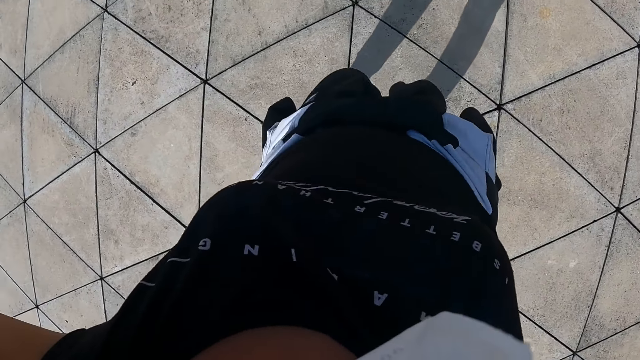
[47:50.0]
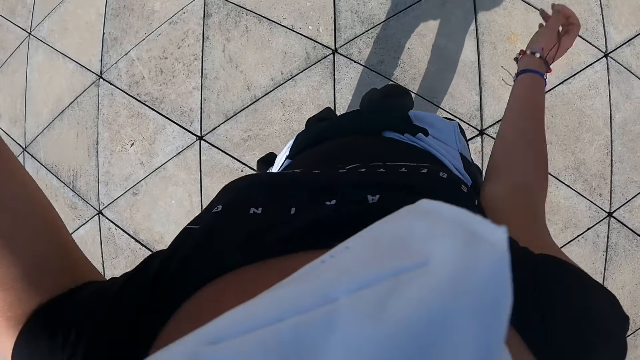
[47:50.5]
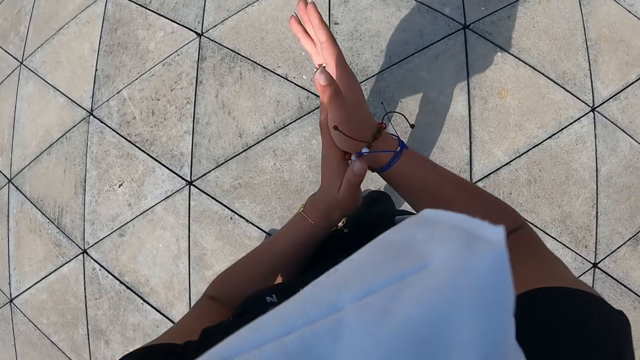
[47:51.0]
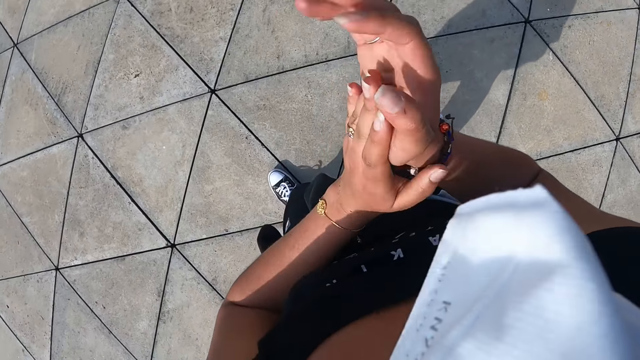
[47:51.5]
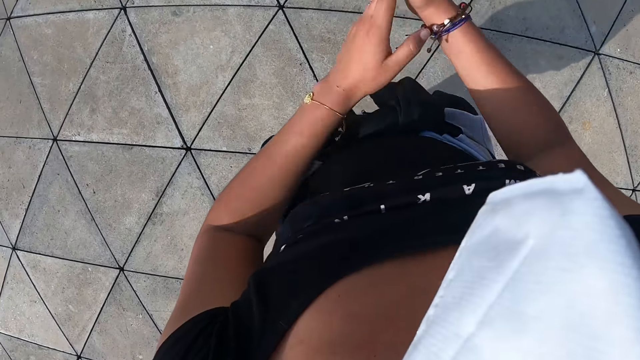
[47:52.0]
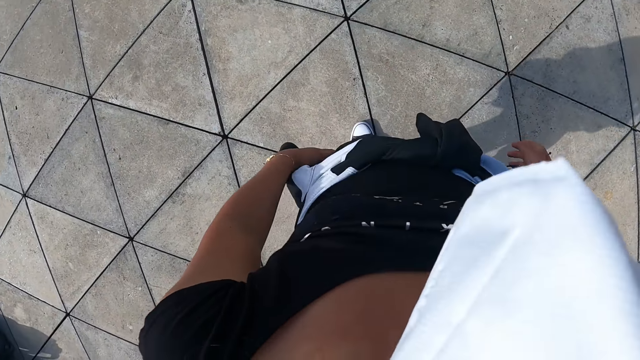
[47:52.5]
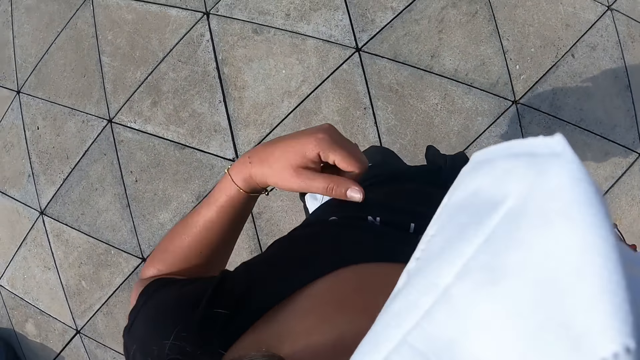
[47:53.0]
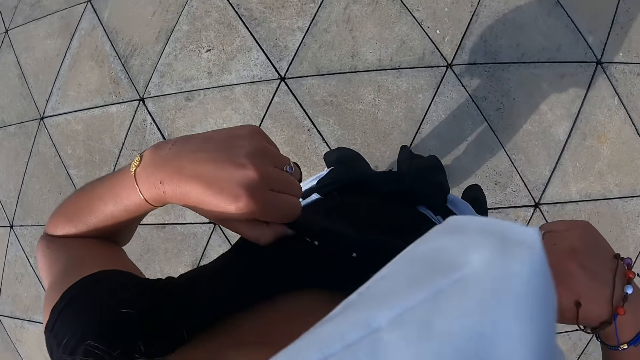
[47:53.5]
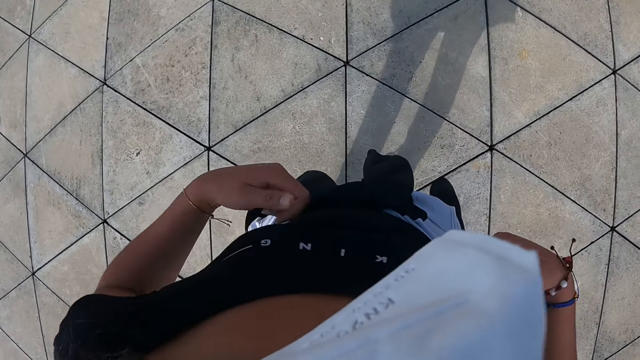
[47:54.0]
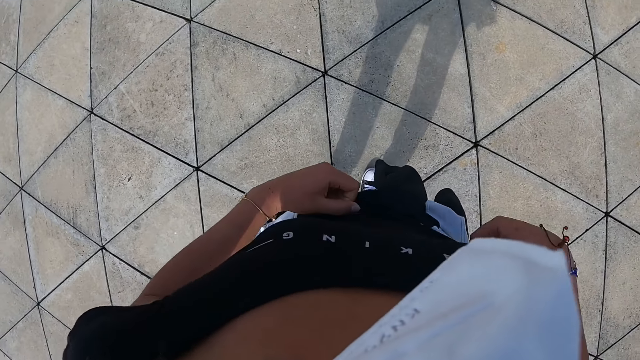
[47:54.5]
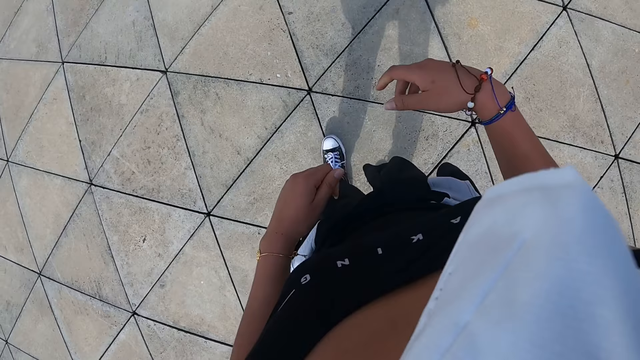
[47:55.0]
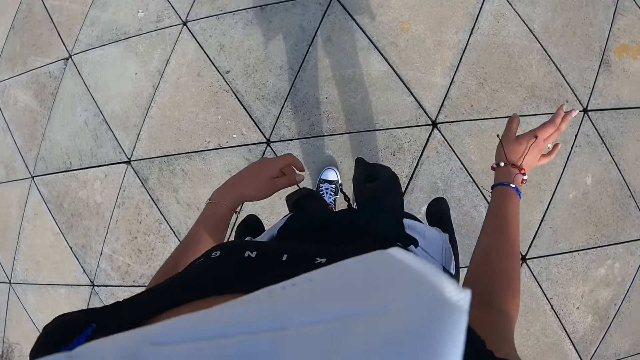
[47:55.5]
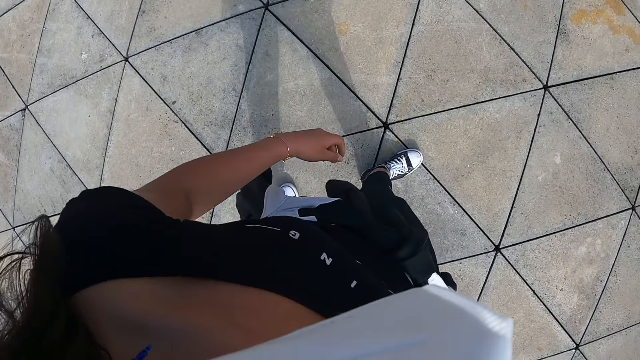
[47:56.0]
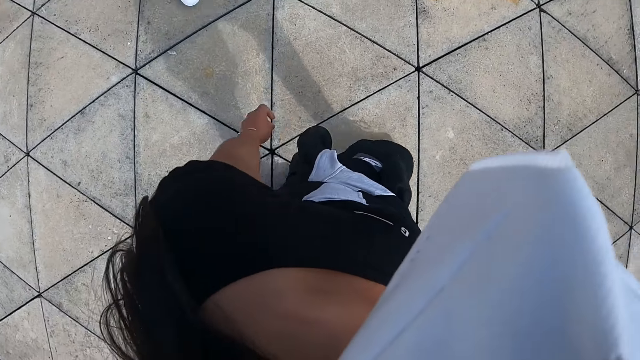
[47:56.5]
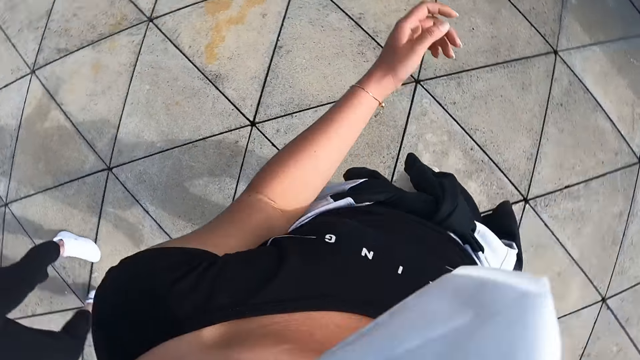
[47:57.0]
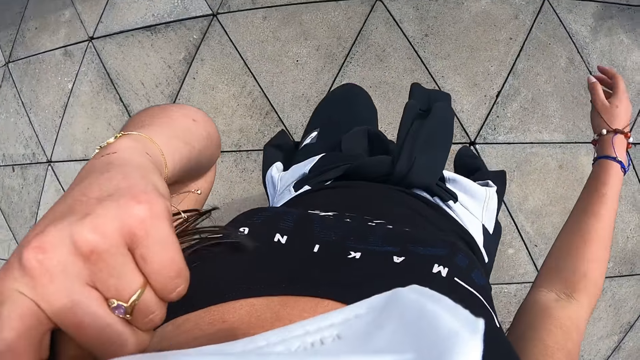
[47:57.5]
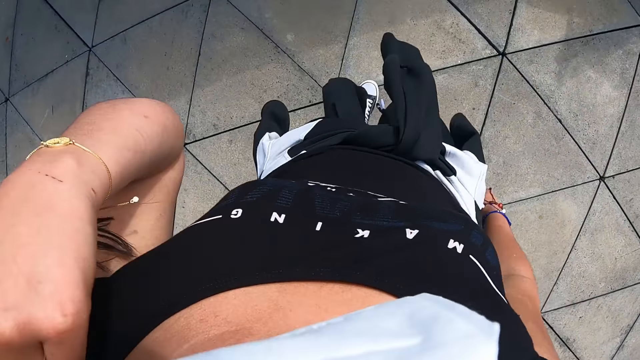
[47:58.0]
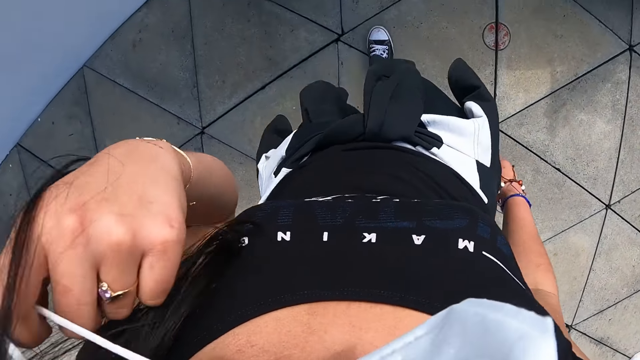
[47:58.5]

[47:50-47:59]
The camera wearer claps her hands together. She drops hands. She drops hands again. She adjusts her shirt with both hands. She lifts the T-shirt. She walks. She pulls off the left strap of the facemask from her left ear with her left hand.

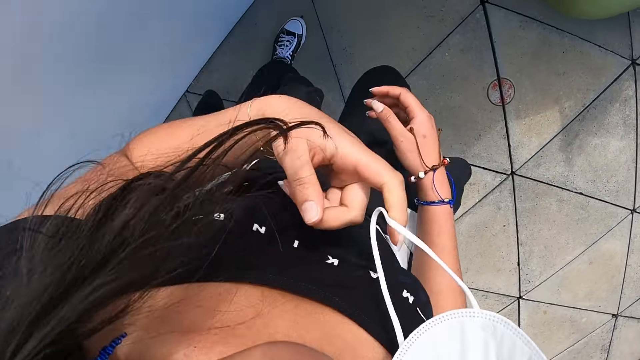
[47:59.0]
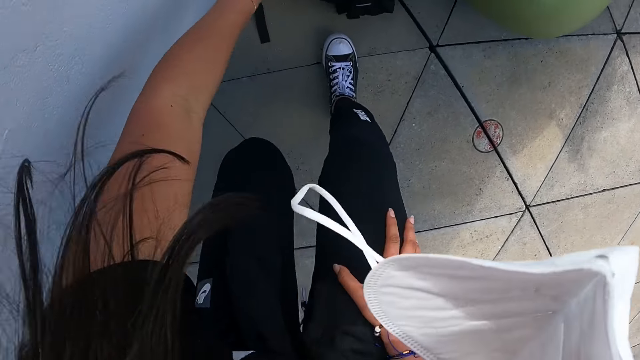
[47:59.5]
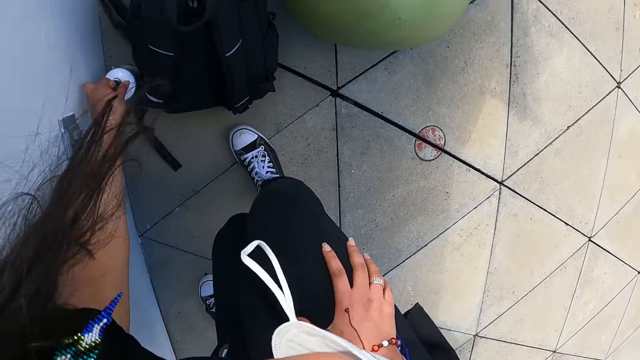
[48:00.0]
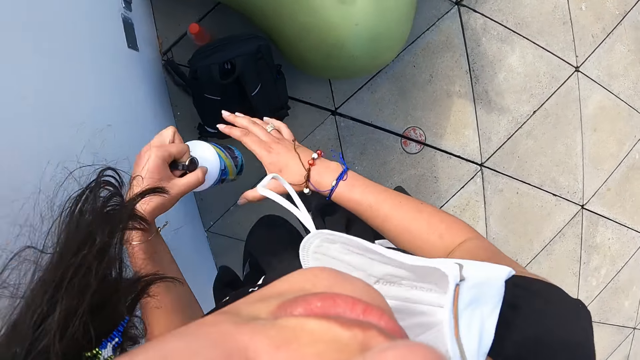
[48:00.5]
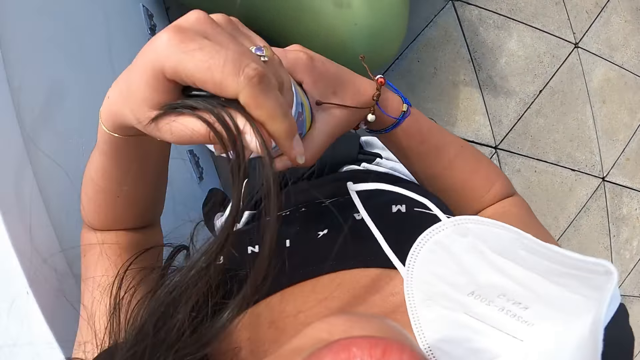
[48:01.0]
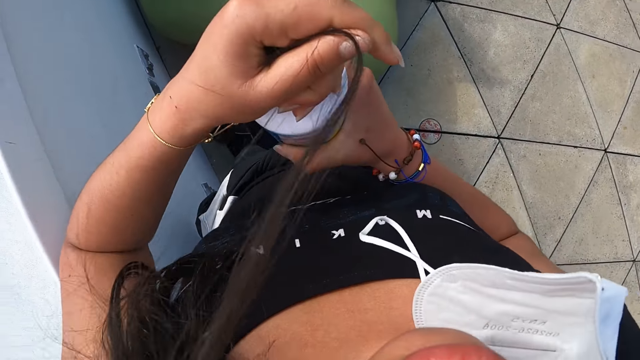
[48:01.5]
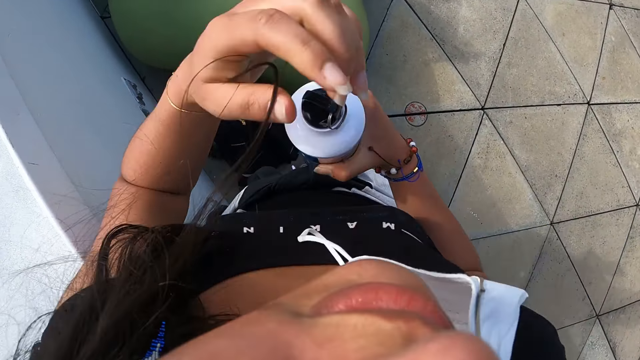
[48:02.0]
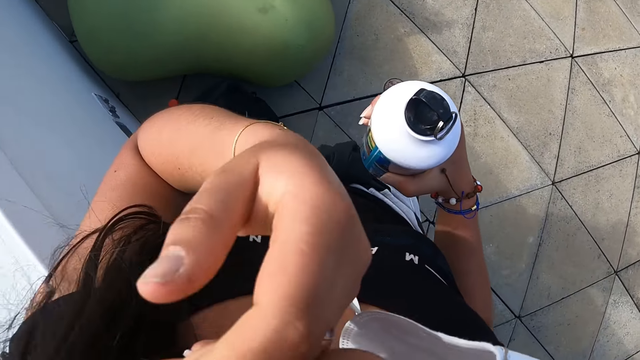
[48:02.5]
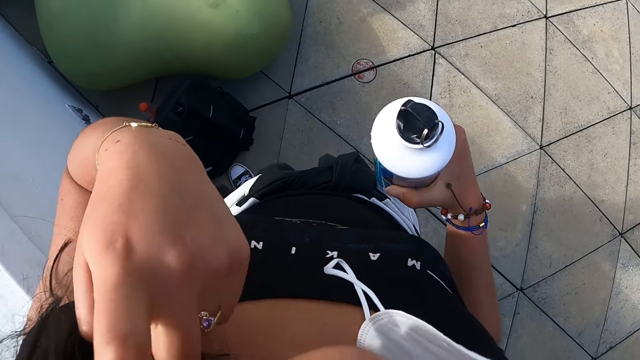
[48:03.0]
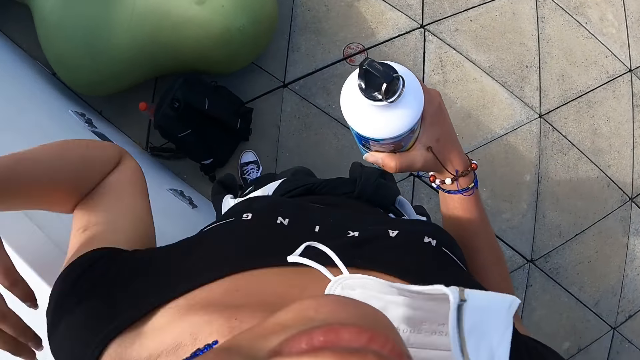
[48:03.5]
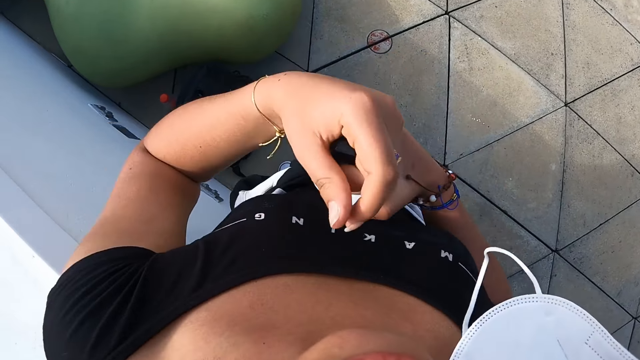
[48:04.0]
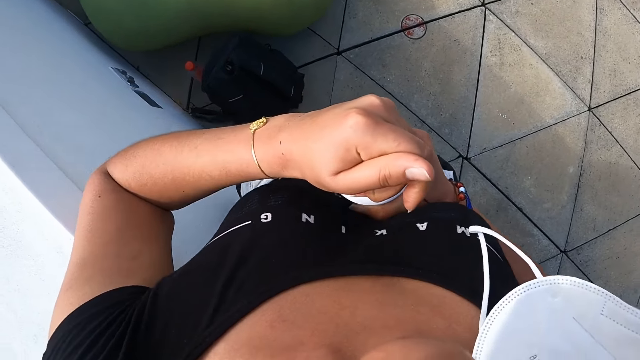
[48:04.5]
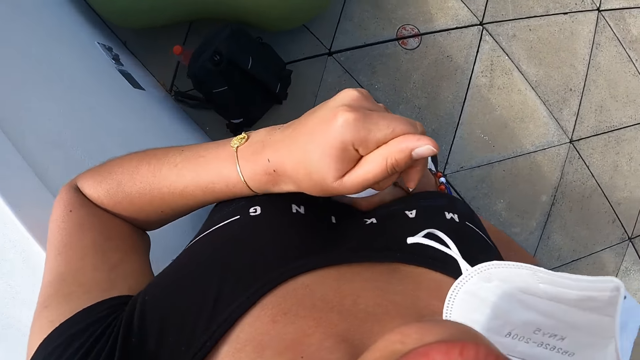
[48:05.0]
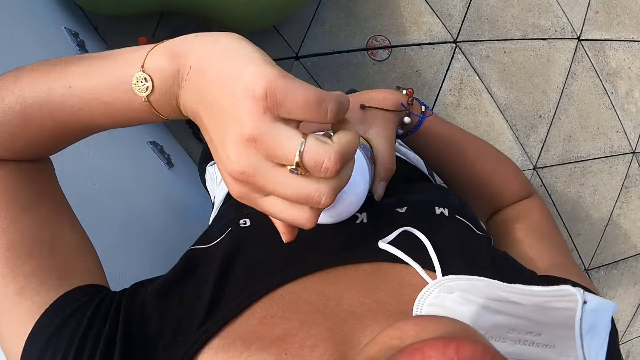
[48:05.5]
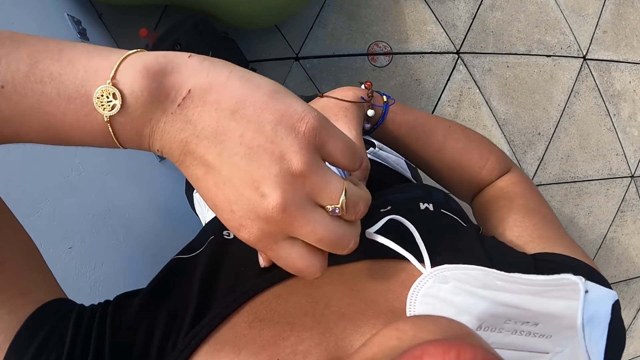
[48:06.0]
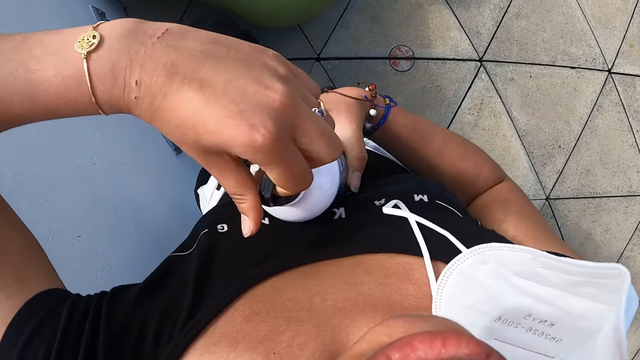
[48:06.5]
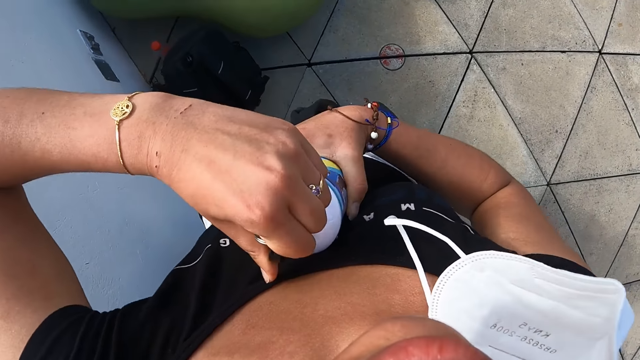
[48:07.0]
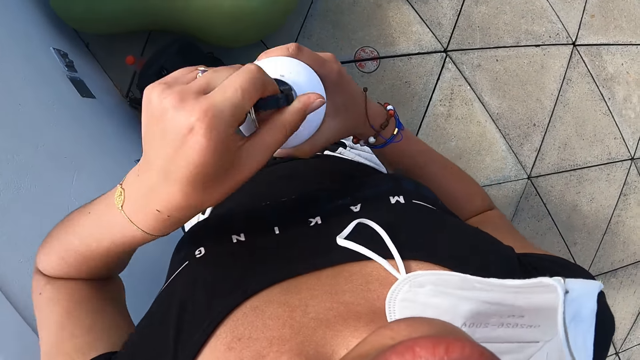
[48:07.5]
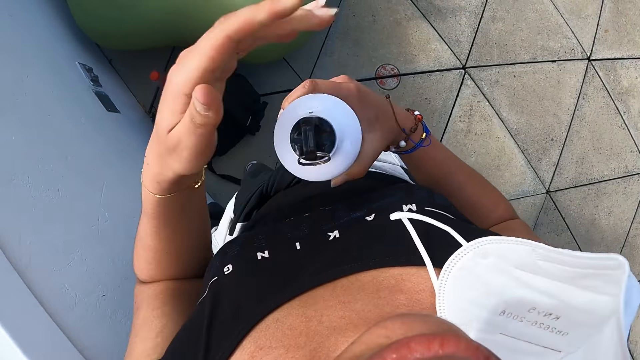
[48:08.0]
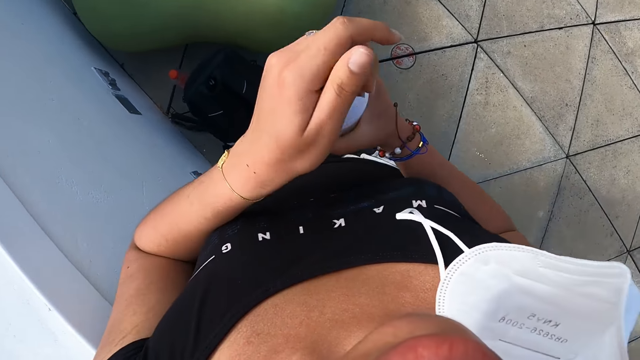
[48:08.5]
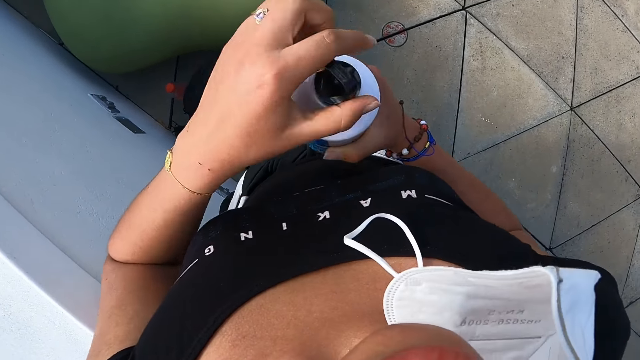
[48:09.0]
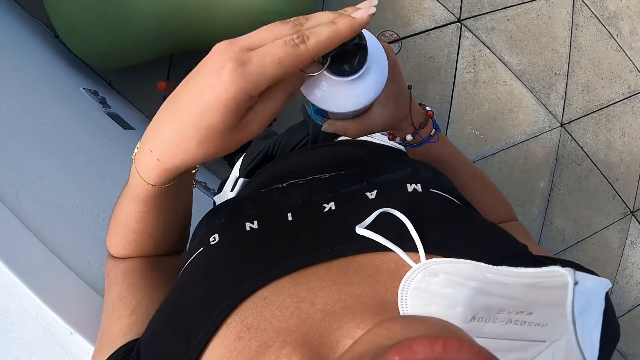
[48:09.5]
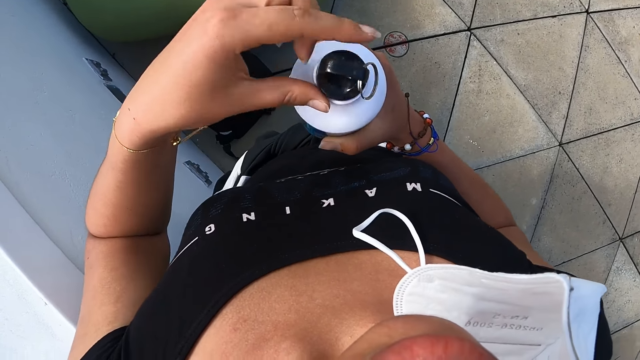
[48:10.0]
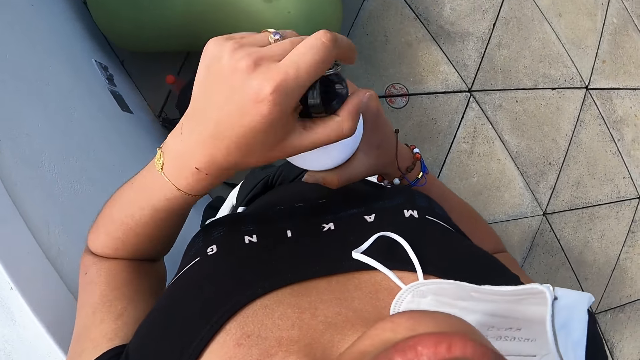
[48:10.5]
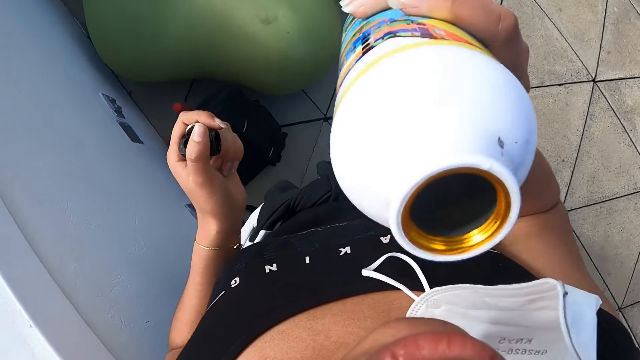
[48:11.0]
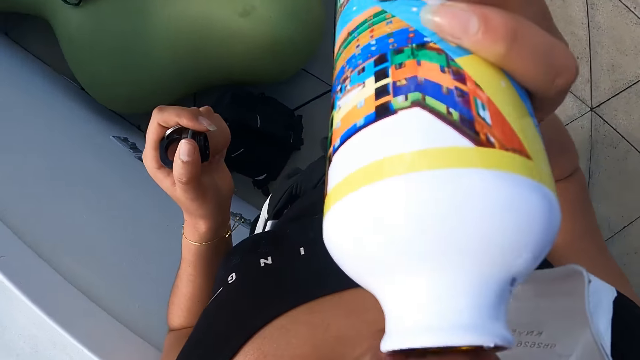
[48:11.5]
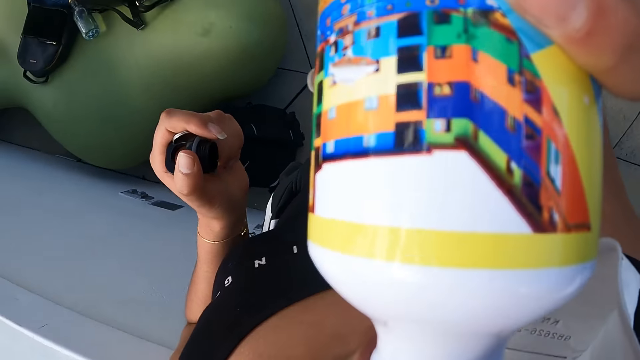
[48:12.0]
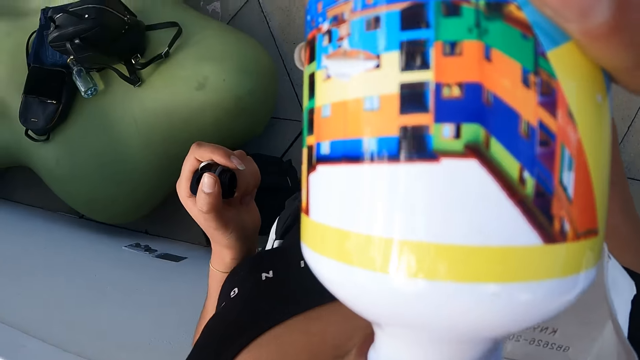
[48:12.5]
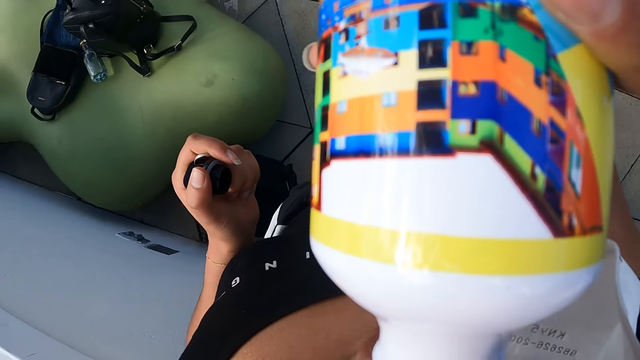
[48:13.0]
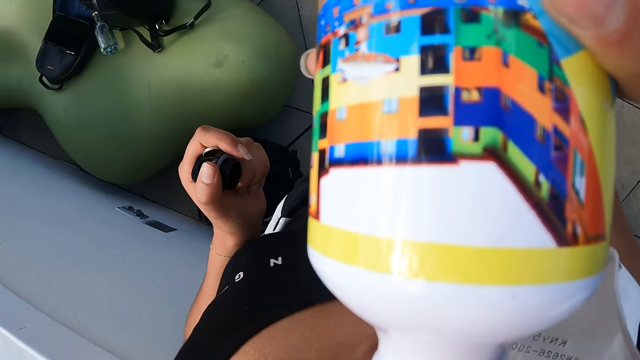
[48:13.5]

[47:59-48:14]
The camera wearer removes the mask. She picks a bottle from the floor with her left hand. She opens the water bottle. She packs her hair with her left hand. She raises hands. She opens the lid of the bottle with her left hand. She takes a drink from the bottle with her right hand.
